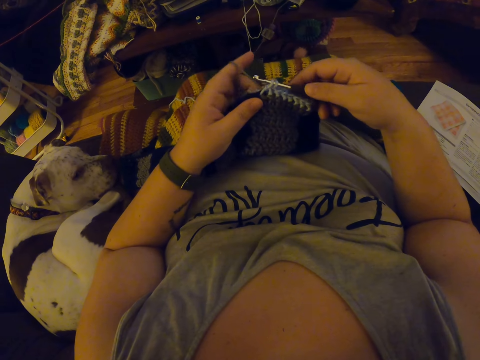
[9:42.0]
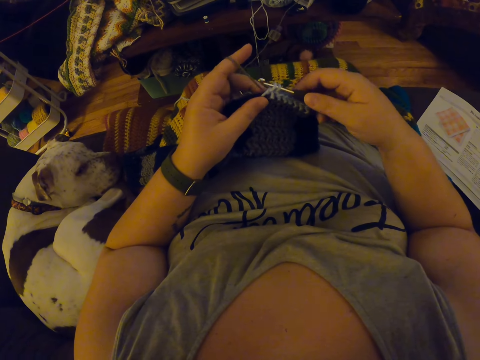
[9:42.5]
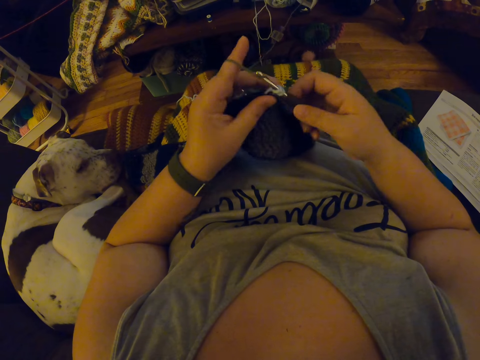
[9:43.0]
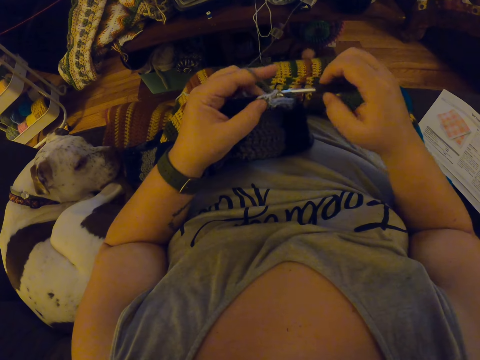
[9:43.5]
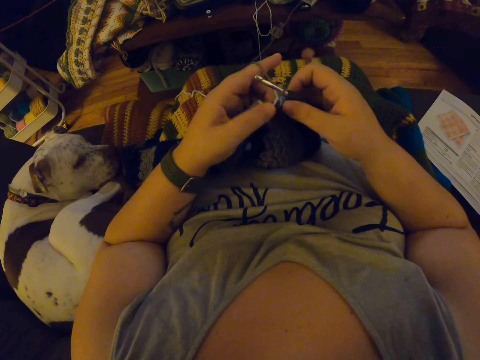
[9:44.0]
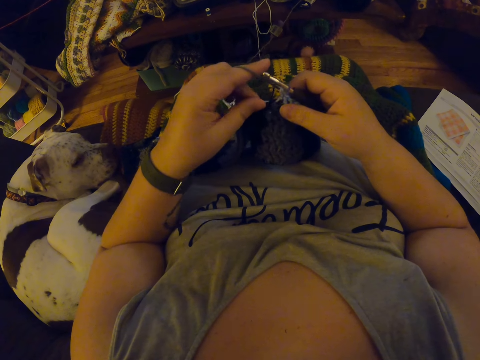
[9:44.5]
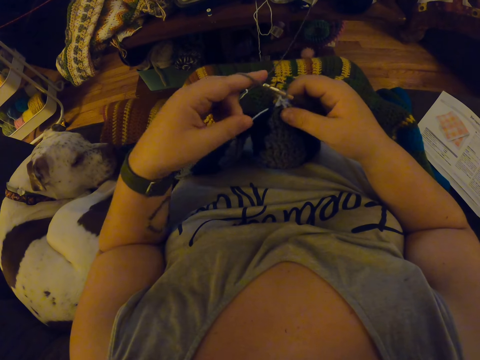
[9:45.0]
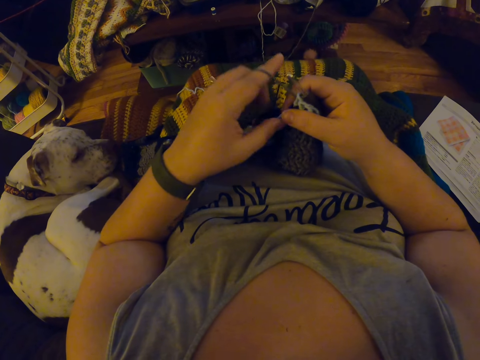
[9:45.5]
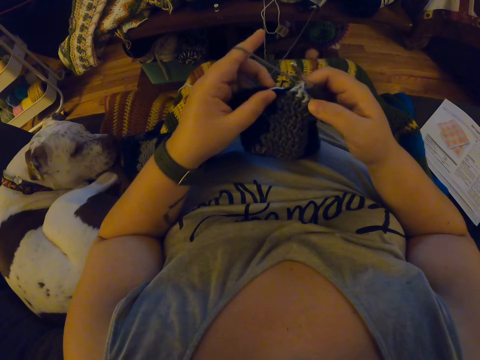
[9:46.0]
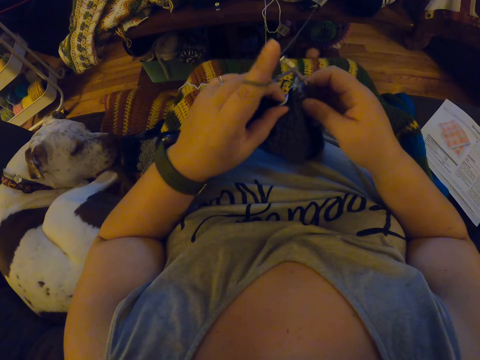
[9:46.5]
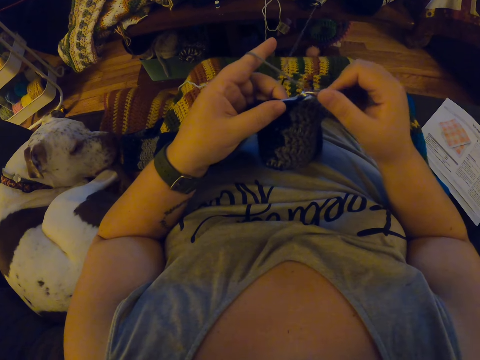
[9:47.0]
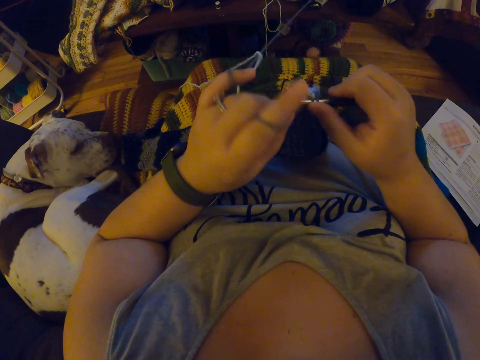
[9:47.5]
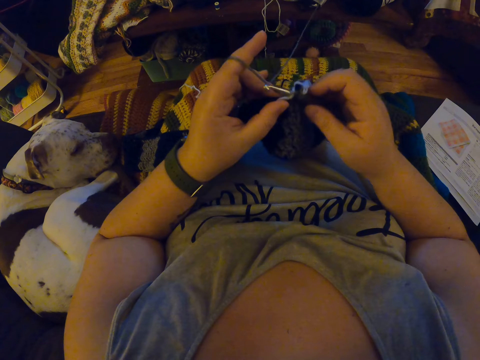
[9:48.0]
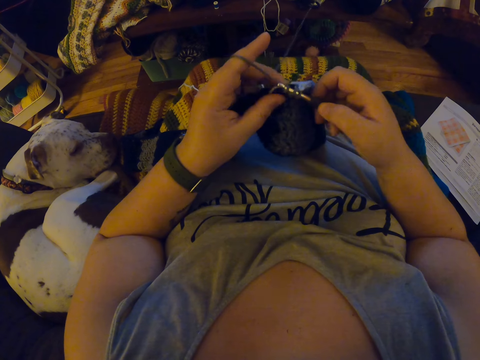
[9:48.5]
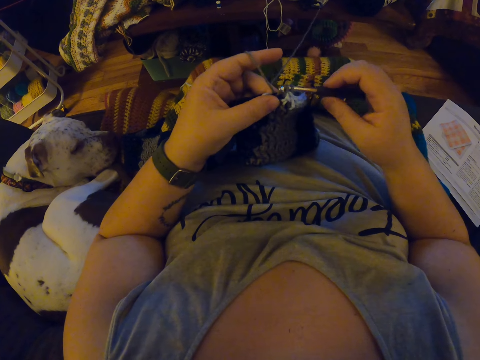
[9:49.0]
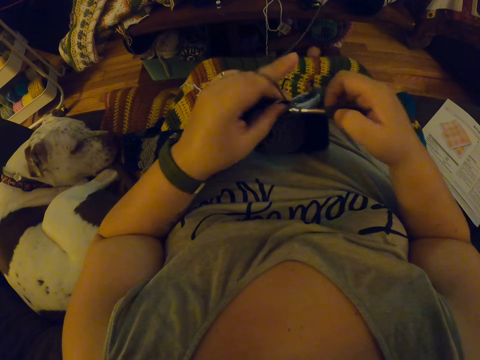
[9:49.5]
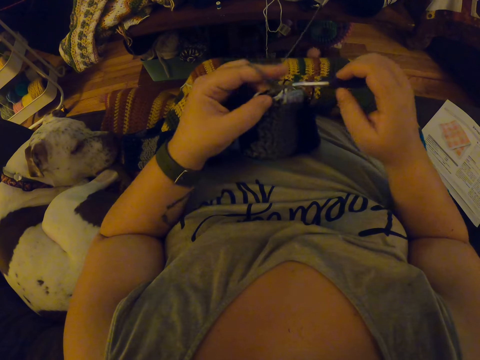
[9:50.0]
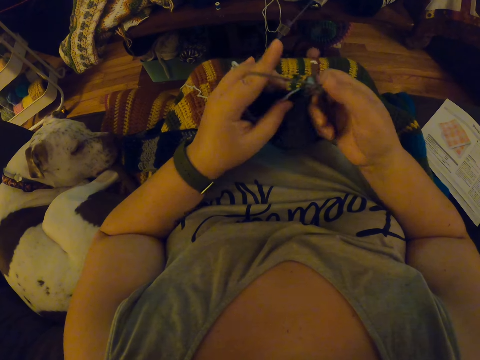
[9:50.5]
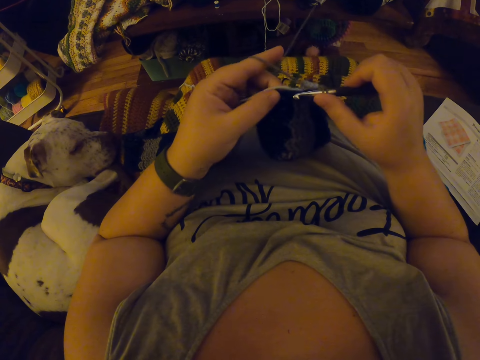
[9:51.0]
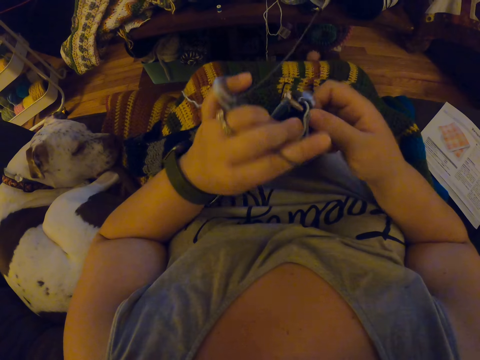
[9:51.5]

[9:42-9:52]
The camera wearer crochets the fabric with the yarn. They pull the yarn. They crochet.

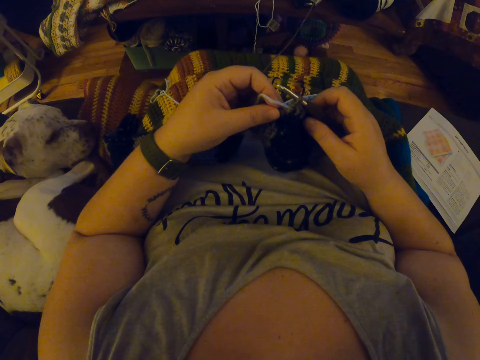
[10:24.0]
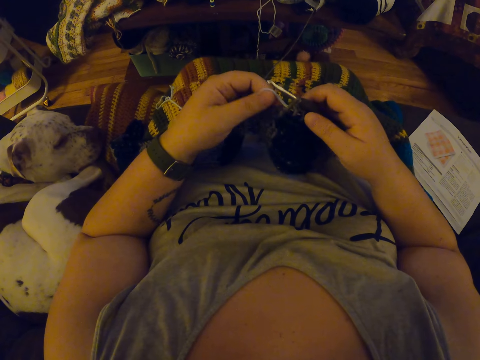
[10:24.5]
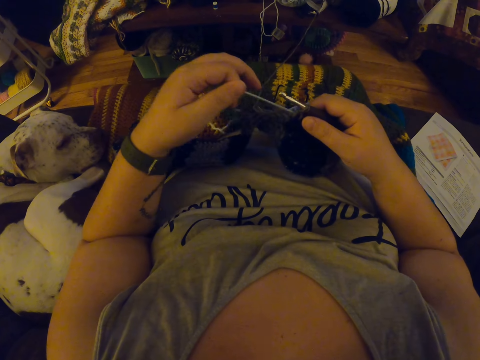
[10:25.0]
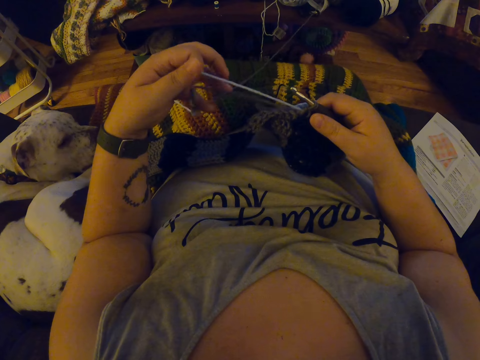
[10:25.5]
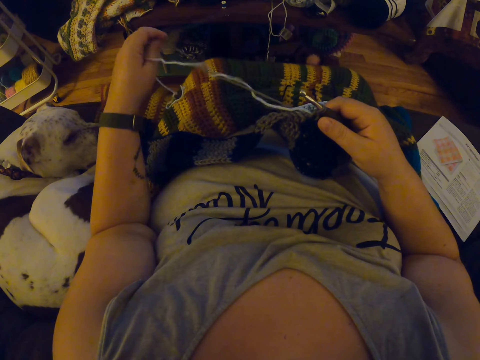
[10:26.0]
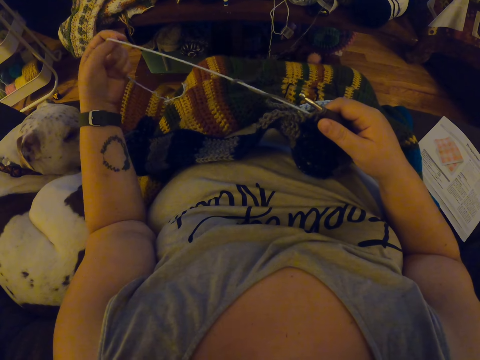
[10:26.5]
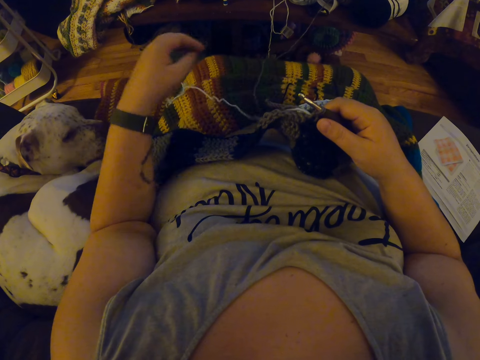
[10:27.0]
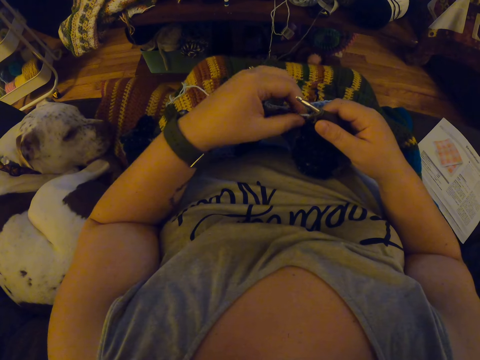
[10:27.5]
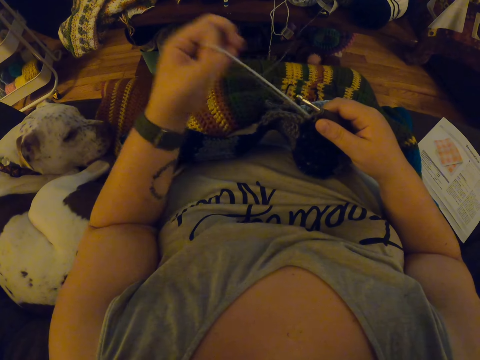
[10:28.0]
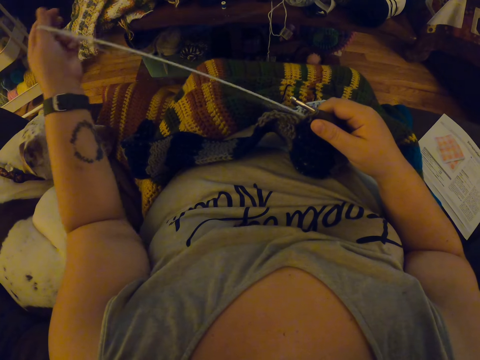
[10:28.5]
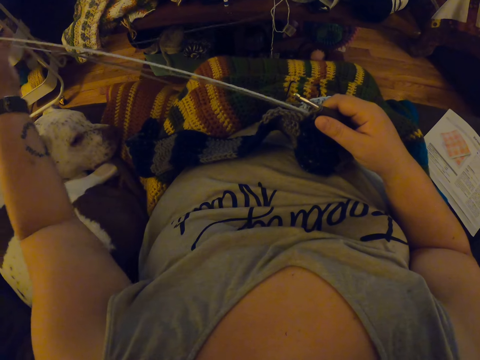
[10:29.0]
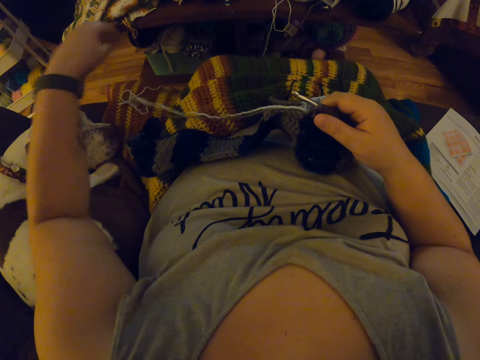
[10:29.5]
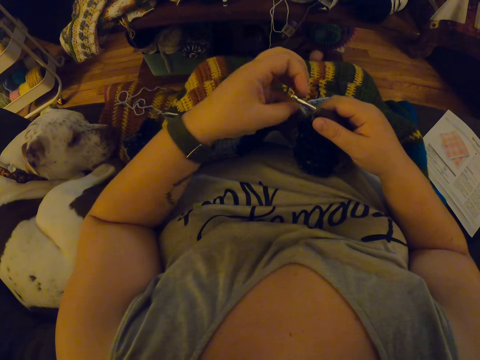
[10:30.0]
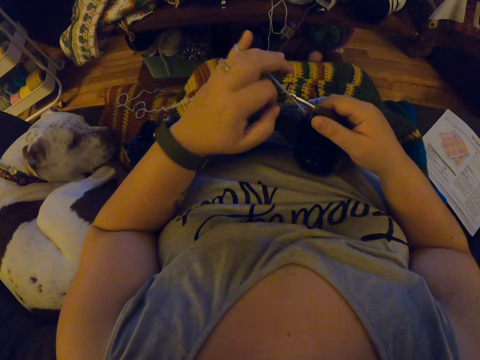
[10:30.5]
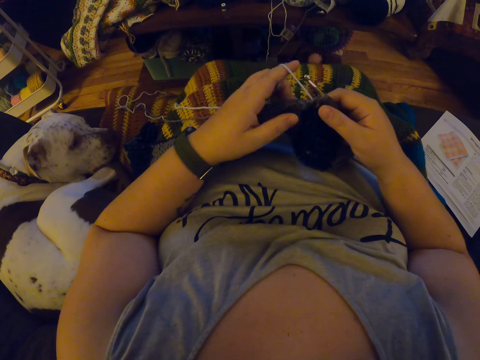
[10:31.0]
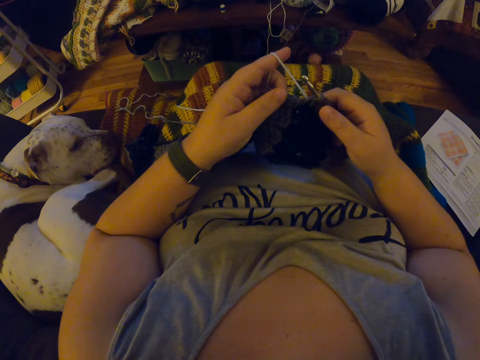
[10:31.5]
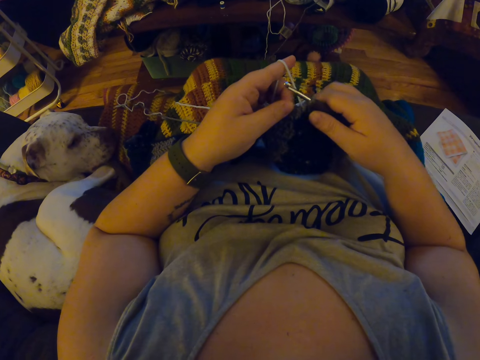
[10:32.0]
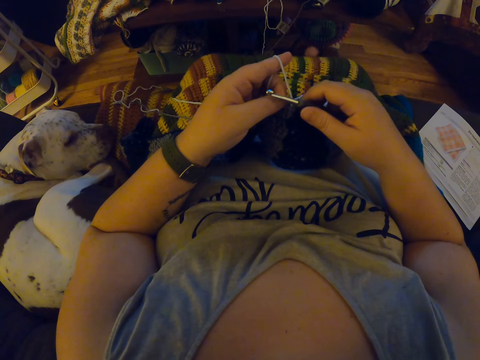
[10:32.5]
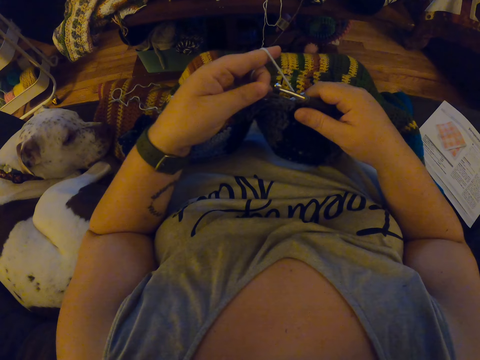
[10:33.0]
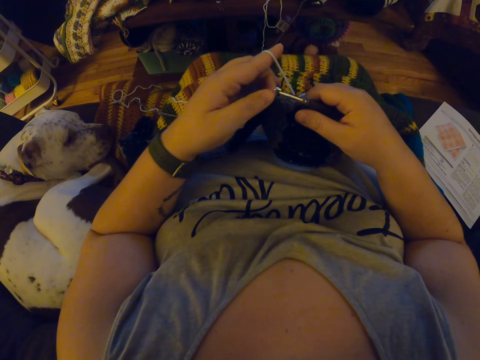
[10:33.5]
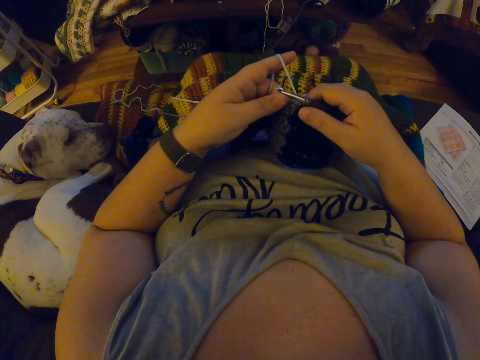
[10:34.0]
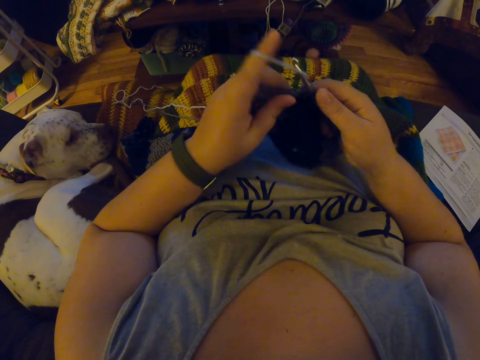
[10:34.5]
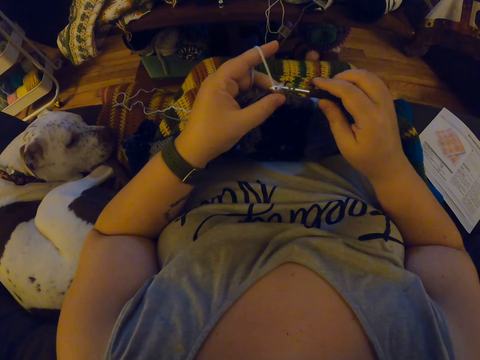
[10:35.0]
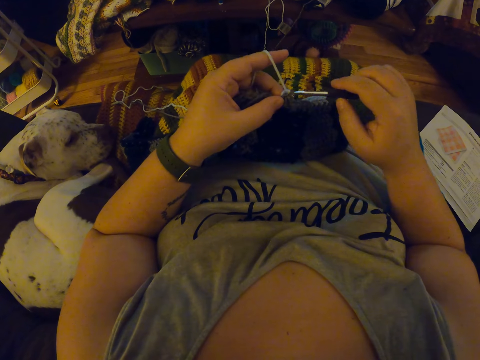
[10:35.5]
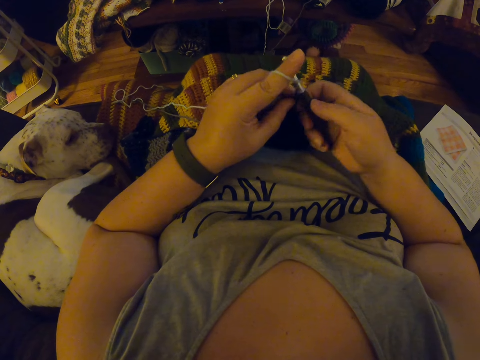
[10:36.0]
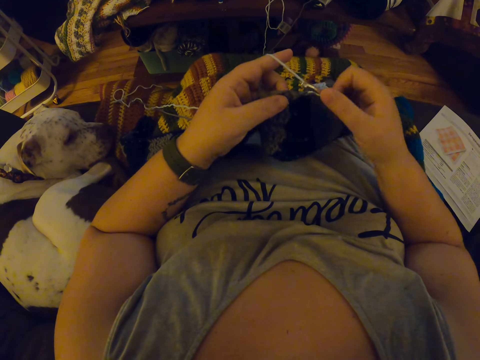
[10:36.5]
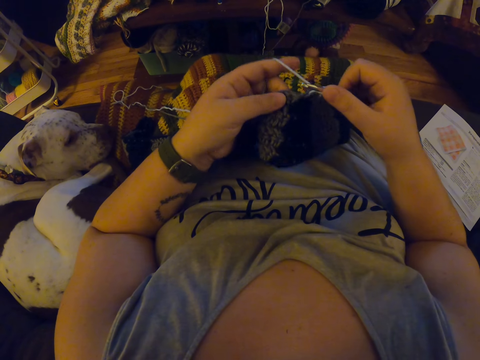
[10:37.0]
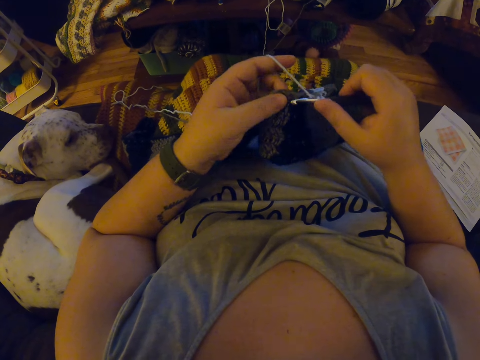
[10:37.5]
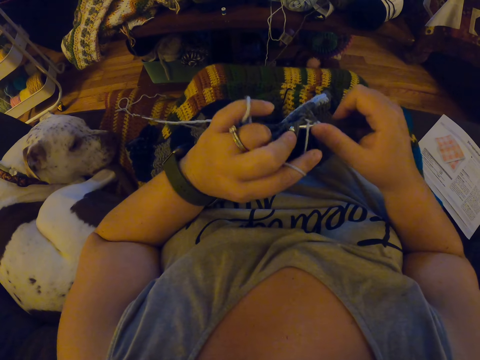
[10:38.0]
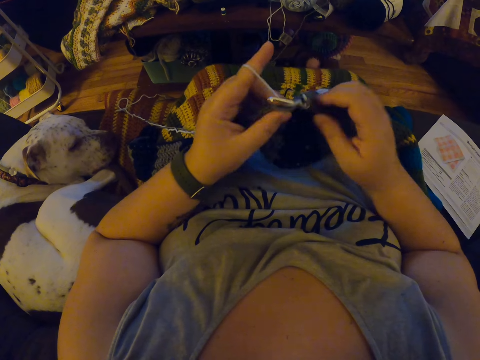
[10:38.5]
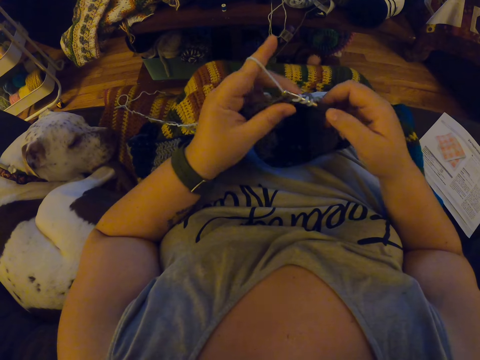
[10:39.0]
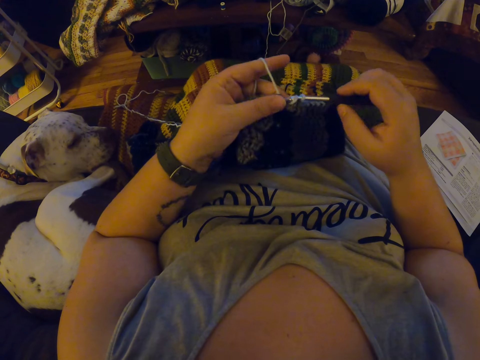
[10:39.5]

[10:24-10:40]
The camera wearer stretches the yarns with her left hand. She wraps the yarn around her left hand. She crochets the fabric with the yarn.
